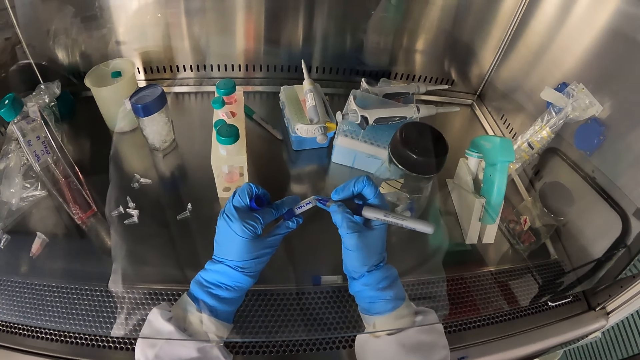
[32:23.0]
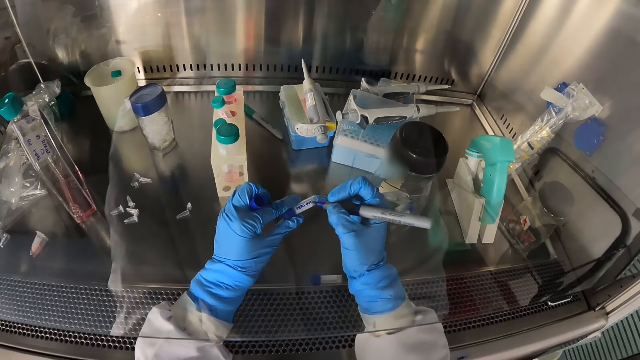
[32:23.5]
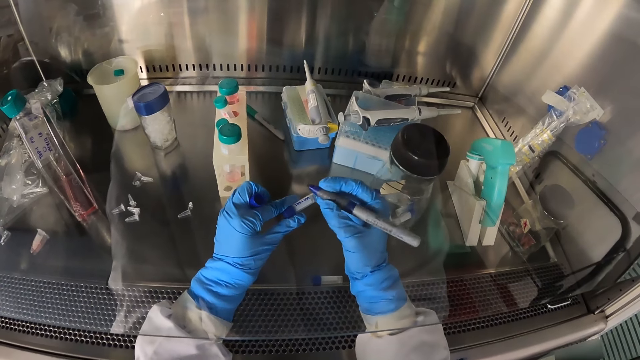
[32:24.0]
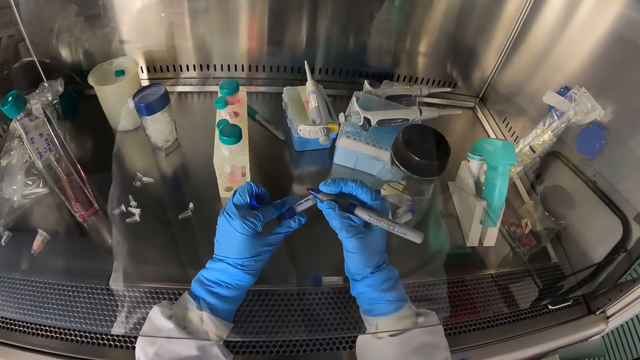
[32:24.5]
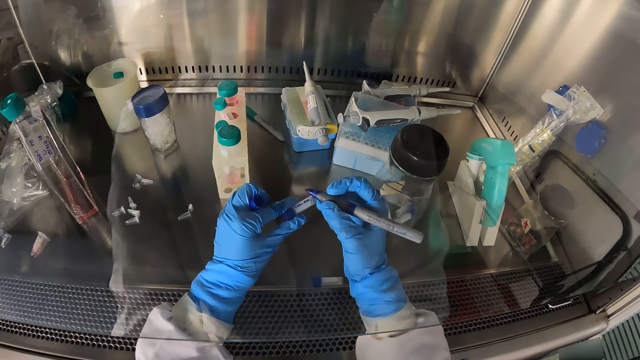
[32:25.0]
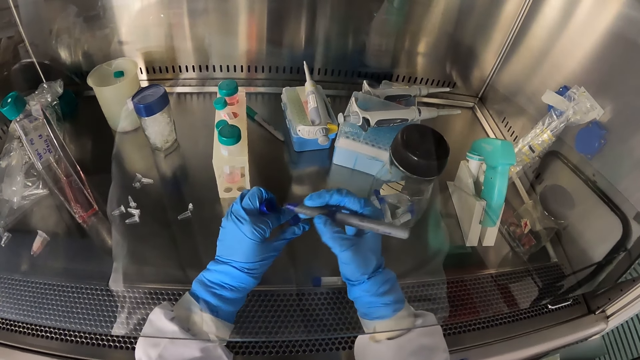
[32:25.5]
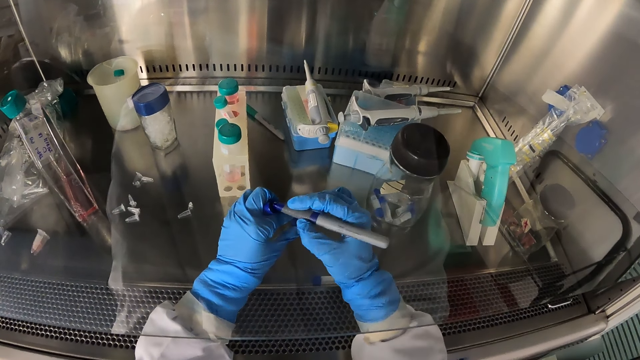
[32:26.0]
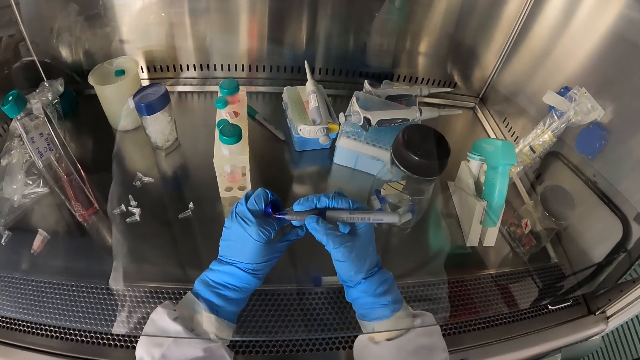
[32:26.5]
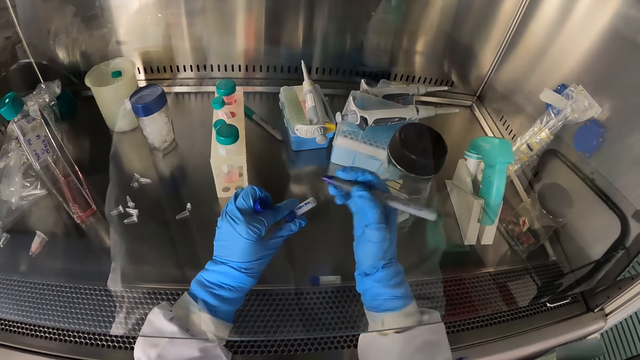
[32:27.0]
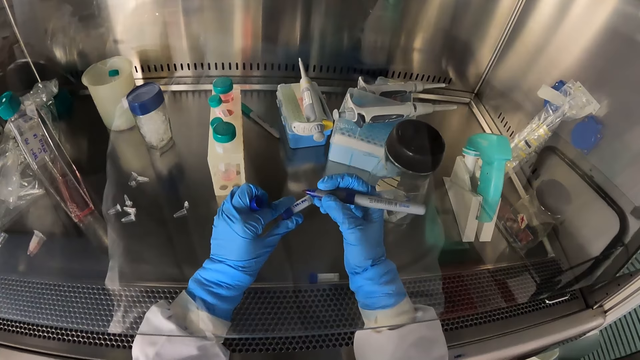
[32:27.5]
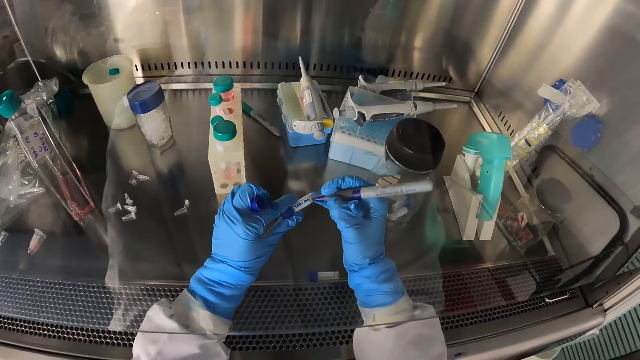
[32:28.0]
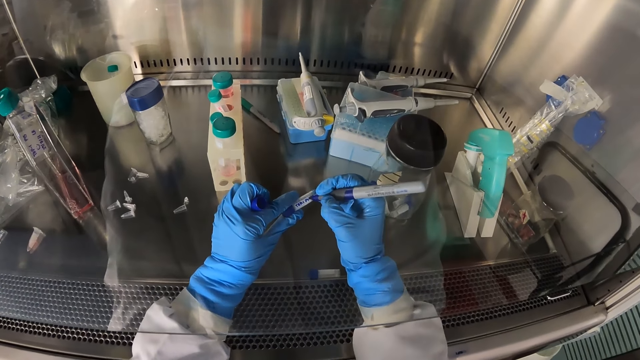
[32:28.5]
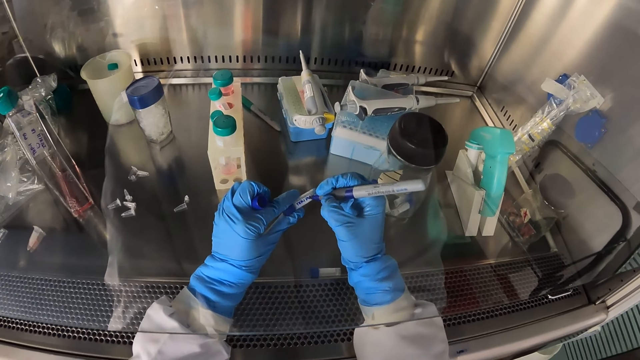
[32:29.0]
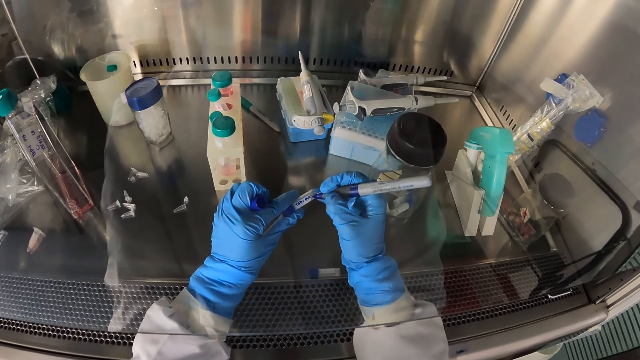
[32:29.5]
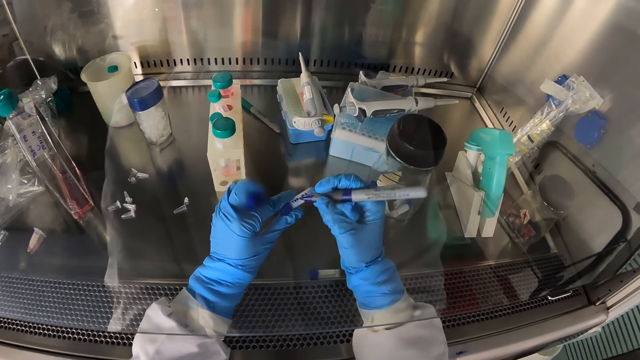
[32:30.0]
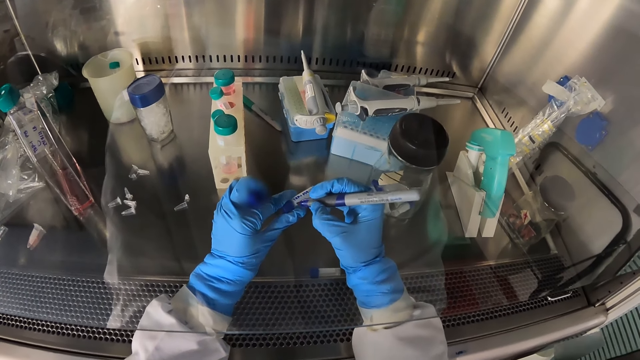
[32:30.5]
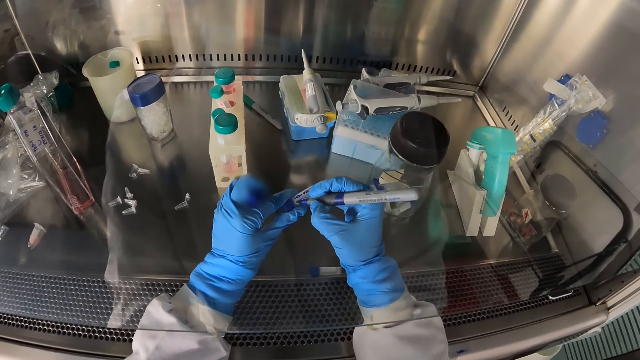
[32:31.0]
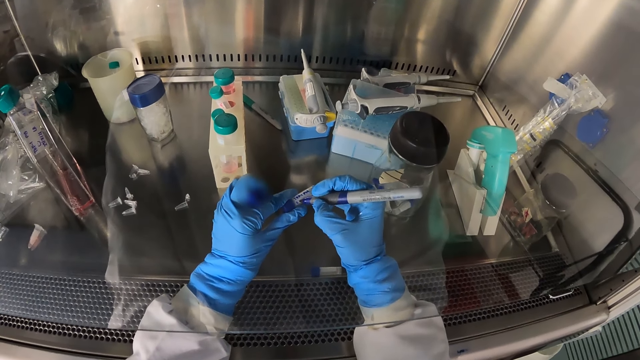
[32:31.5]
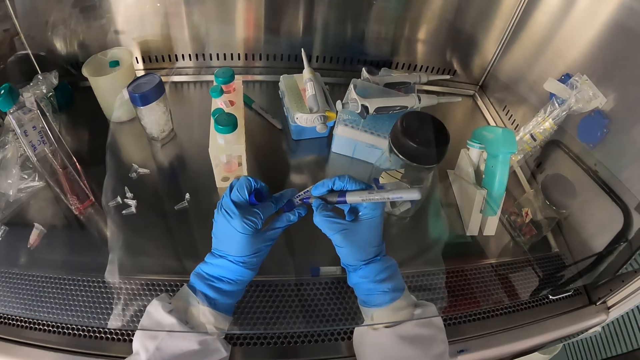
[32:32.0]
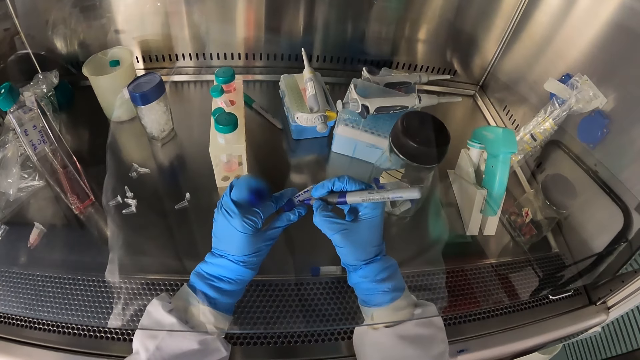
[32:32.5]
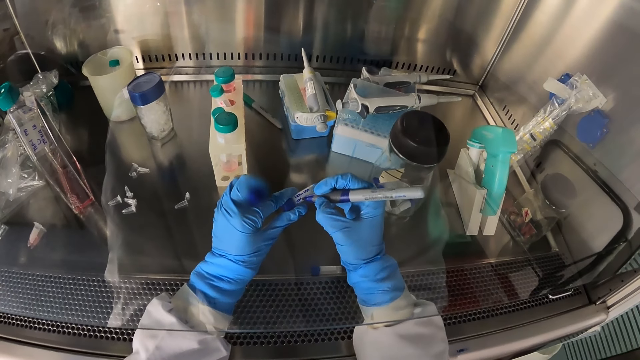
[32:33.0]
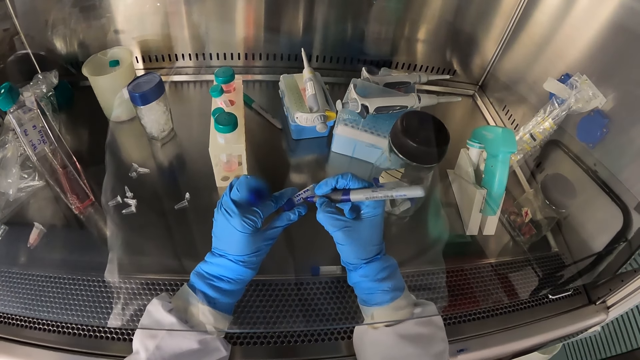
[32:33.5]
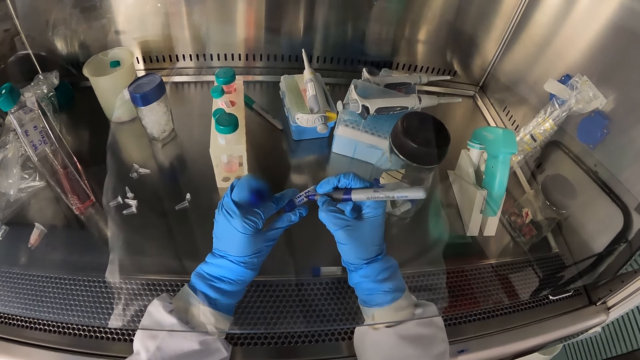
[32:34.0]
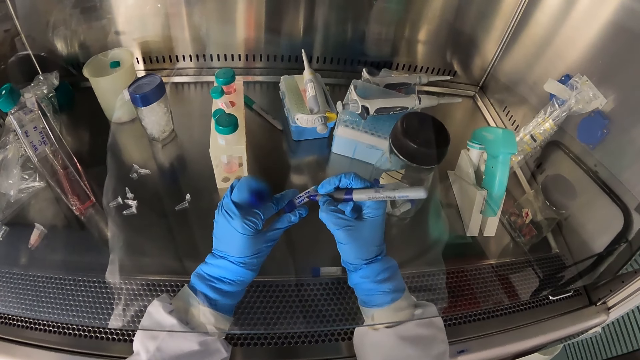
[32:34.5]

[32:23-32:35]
The camera wearer rubs the marker pen on the lid. She inscribes on the test tube in her left hand with the marker in her right hand.

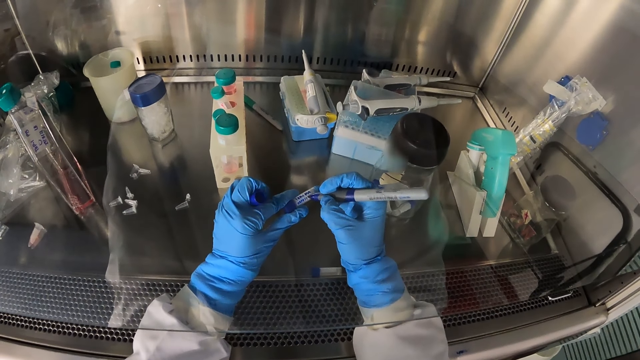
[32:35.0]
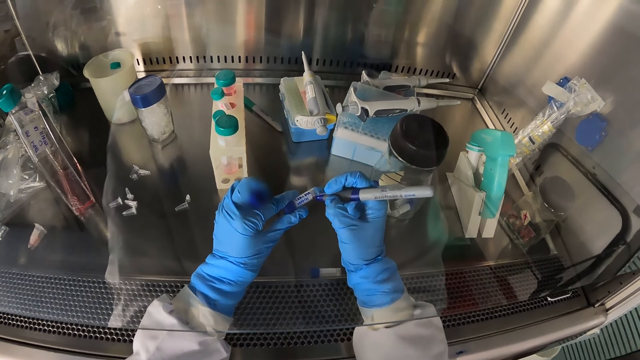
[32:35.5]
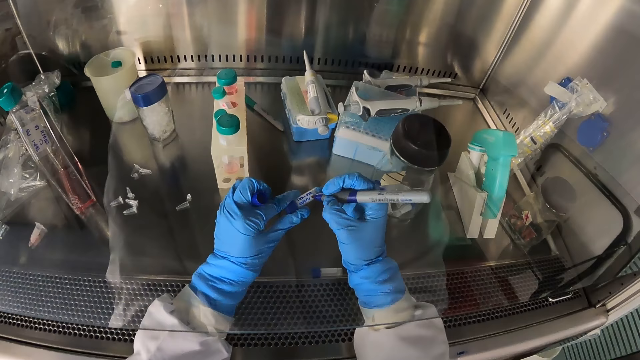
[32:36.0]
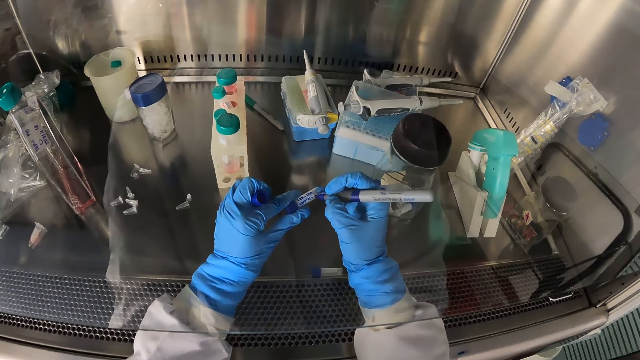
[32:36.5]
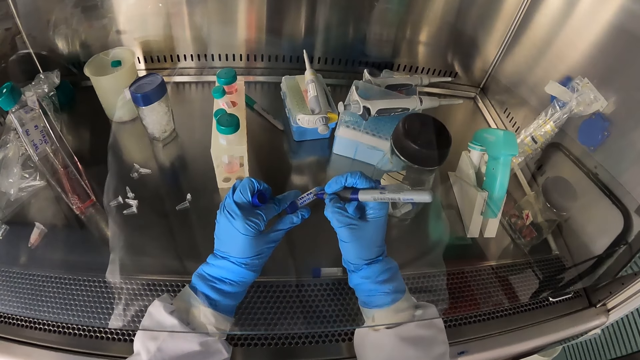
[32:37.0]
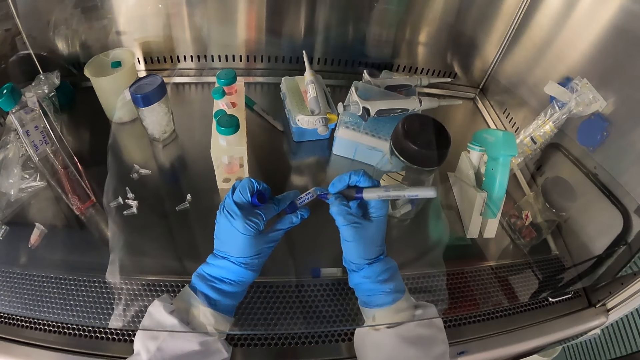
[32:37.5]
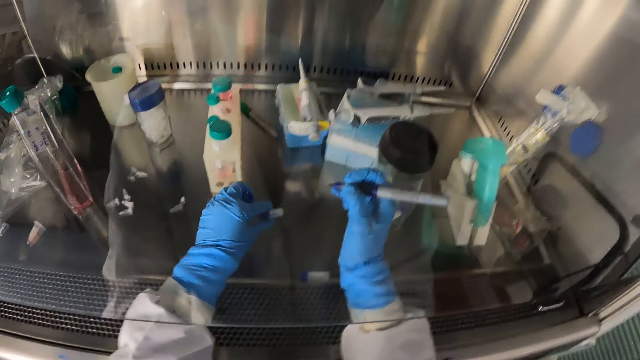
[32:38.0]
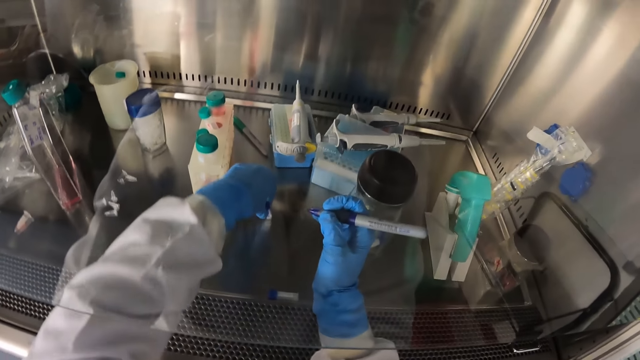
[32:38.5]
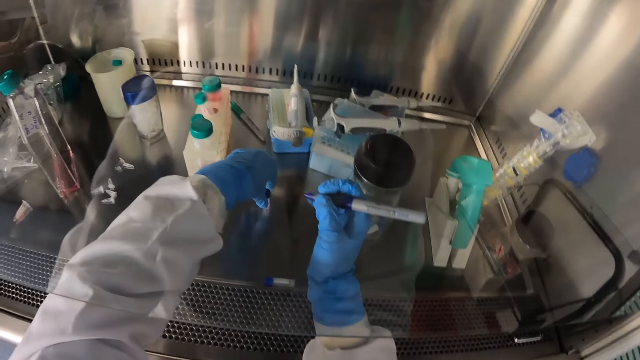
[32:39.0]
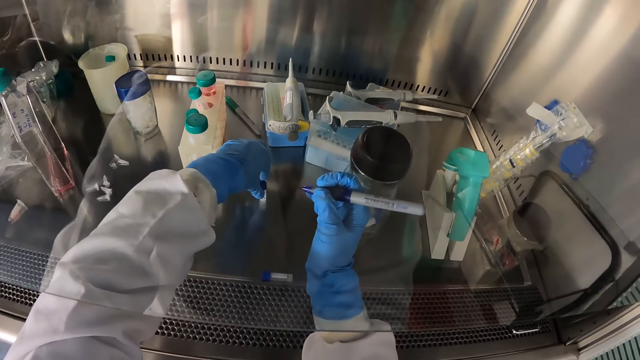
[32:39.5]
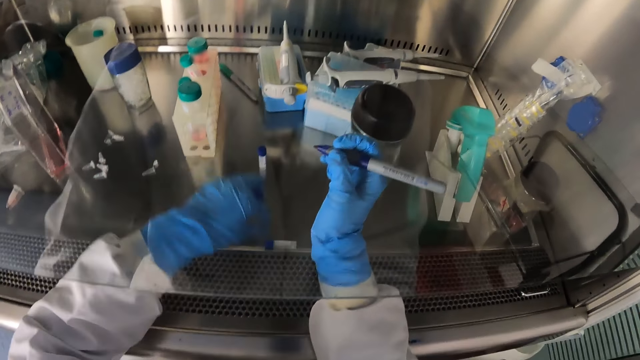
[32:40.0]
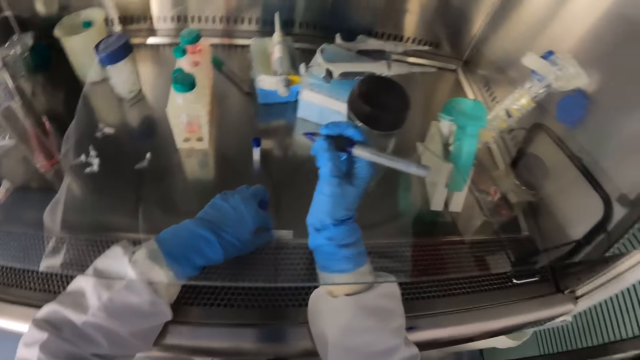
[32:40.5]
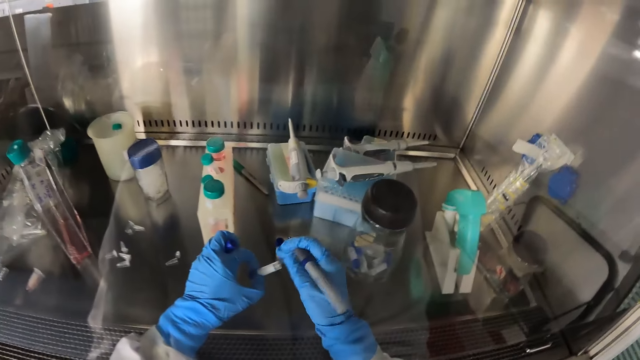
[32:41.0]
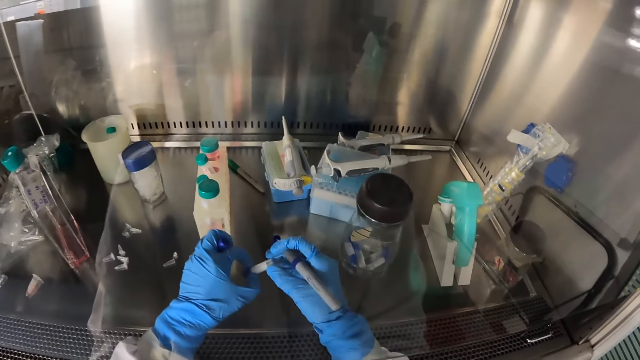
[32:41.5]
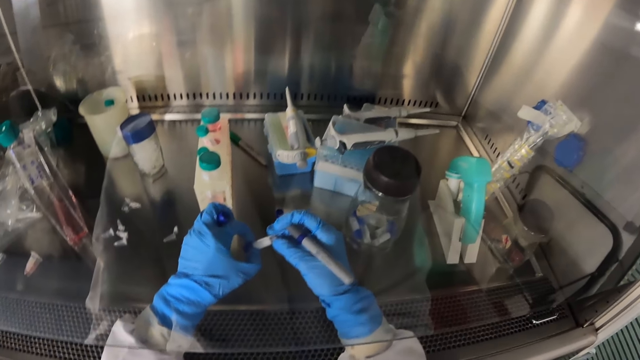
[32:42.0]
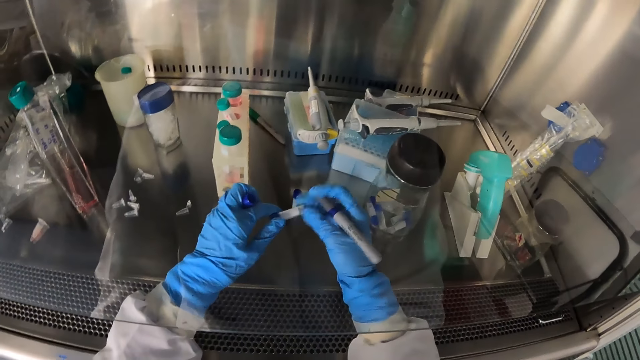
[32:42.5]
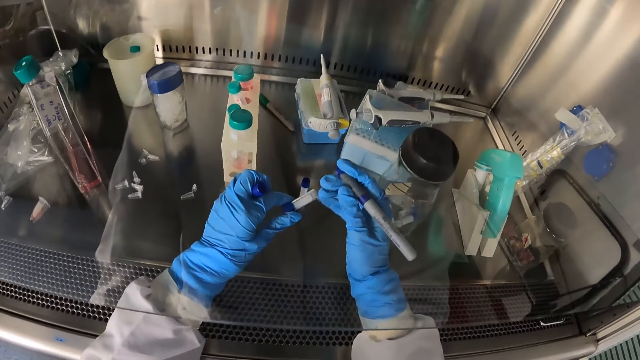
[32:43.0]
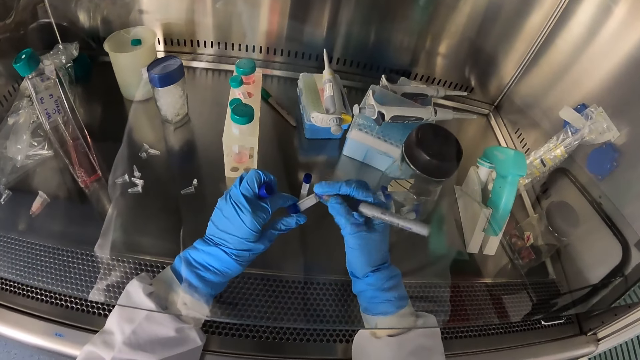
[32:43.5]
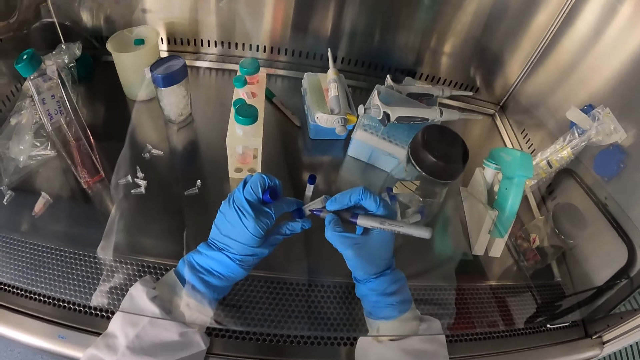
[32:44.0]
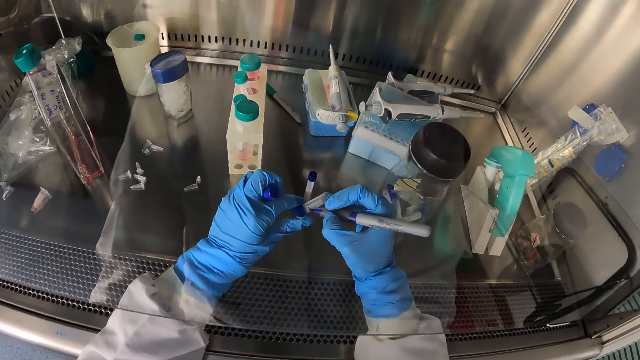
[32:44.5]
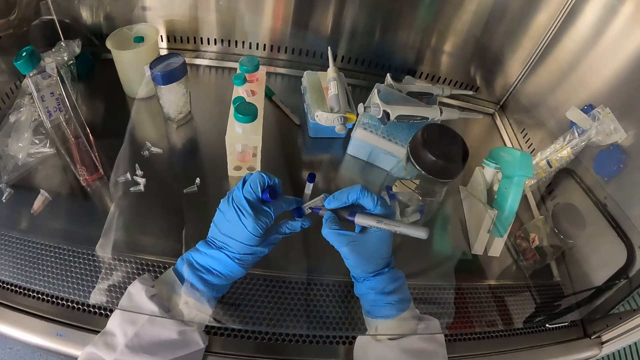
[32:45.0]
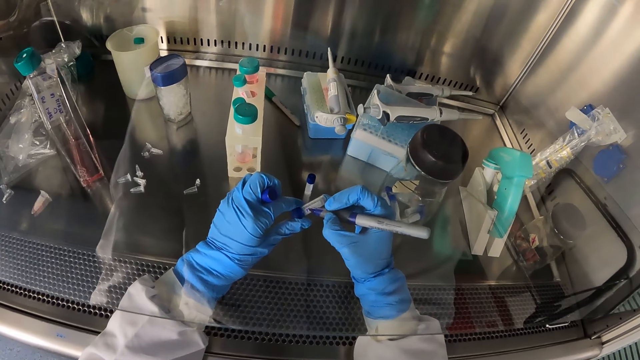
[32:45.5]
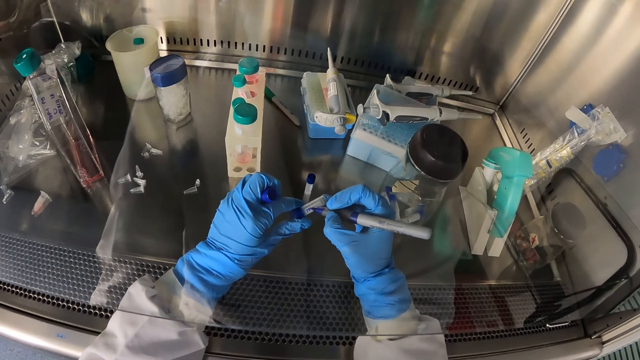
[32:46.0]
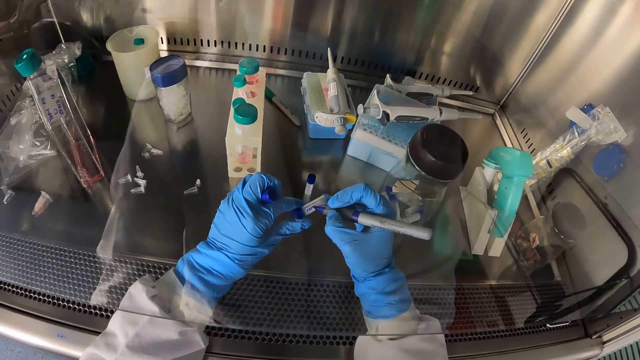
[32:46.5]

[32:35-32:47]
The camera wearer places the test tube in her left hand on the laboratory shelf. She picks up a test tube from the laboratory shelf with her left hand. She holds the test tube with both hands. She inscribes on the test tube in her left hand with the marker in her right hand.
